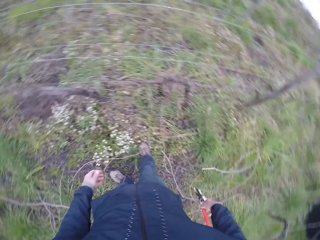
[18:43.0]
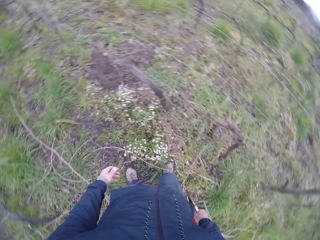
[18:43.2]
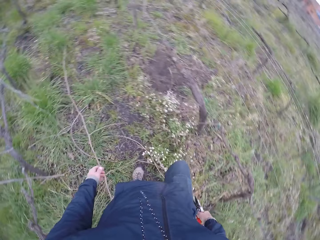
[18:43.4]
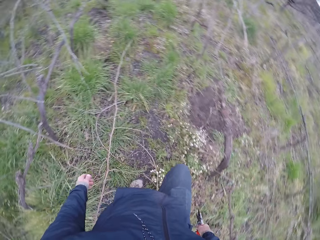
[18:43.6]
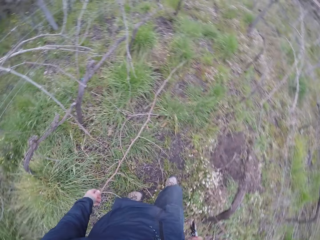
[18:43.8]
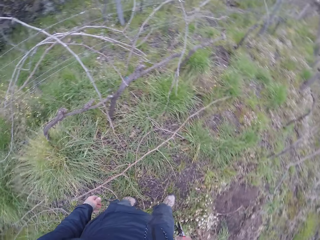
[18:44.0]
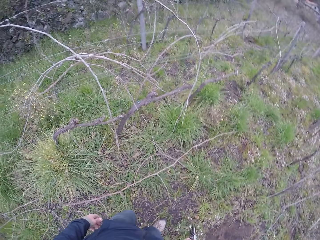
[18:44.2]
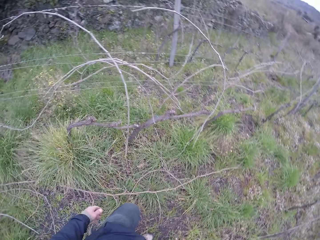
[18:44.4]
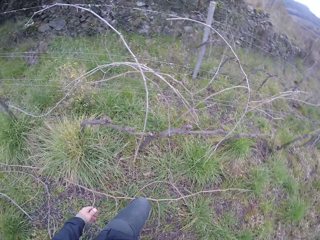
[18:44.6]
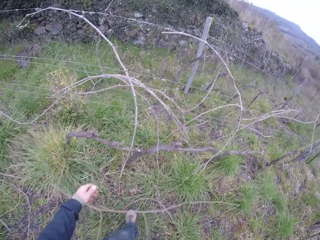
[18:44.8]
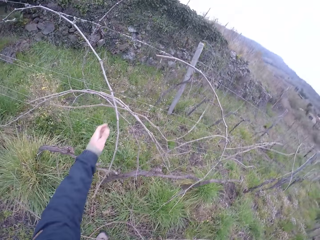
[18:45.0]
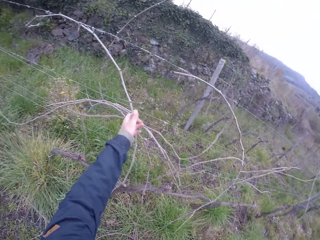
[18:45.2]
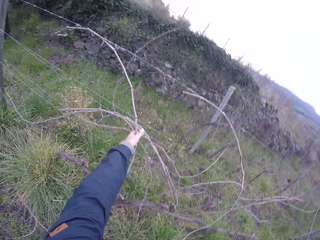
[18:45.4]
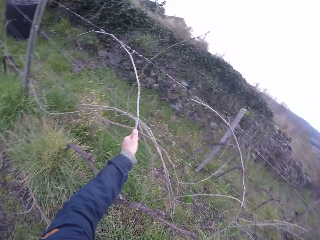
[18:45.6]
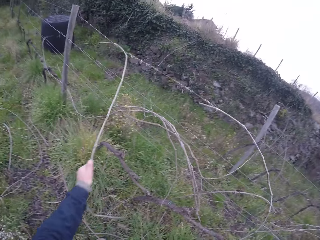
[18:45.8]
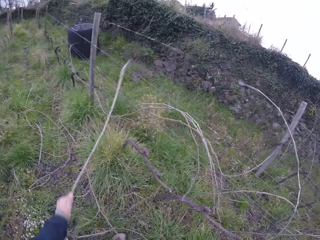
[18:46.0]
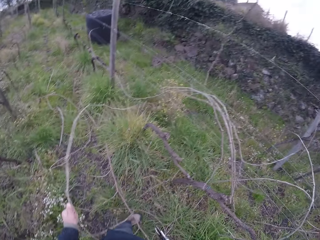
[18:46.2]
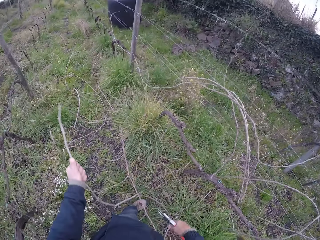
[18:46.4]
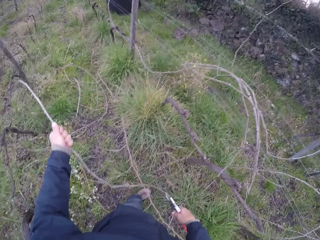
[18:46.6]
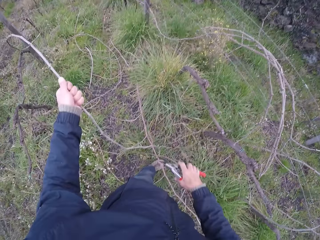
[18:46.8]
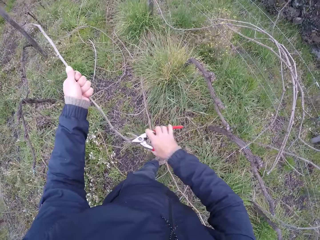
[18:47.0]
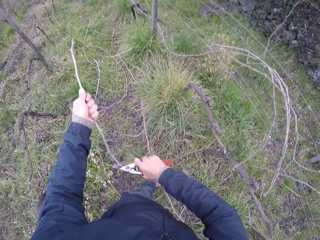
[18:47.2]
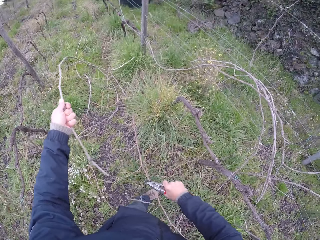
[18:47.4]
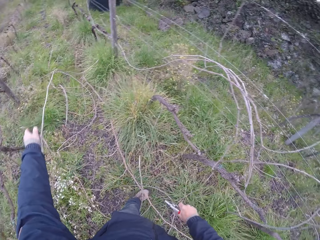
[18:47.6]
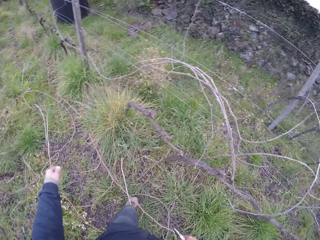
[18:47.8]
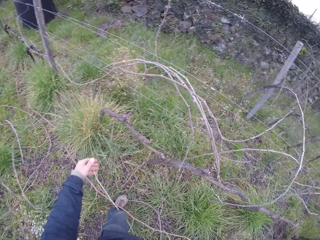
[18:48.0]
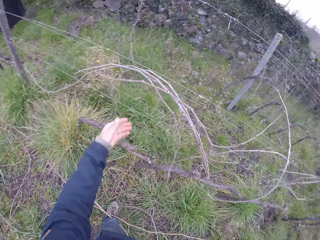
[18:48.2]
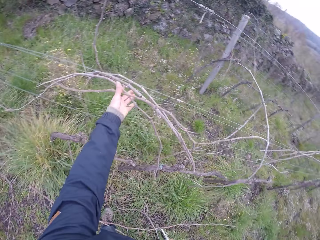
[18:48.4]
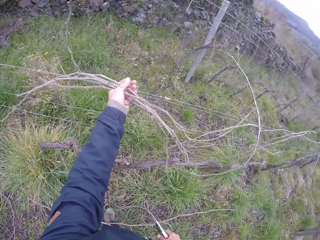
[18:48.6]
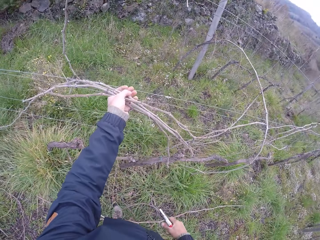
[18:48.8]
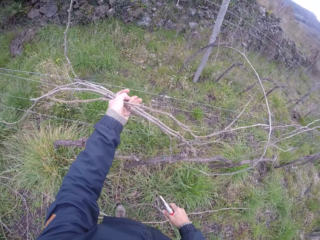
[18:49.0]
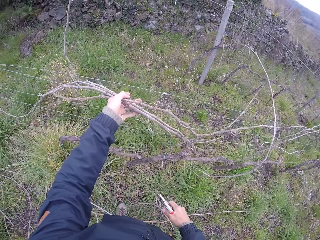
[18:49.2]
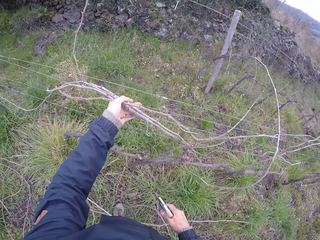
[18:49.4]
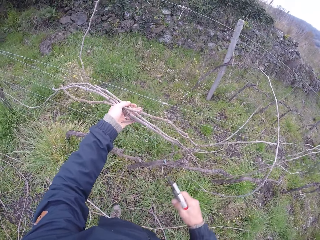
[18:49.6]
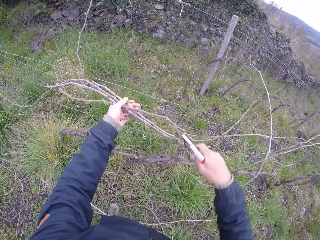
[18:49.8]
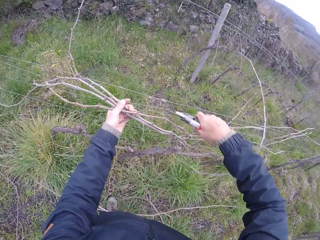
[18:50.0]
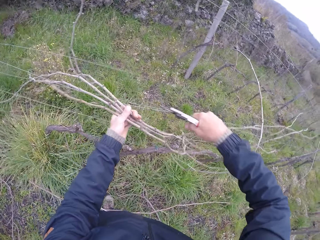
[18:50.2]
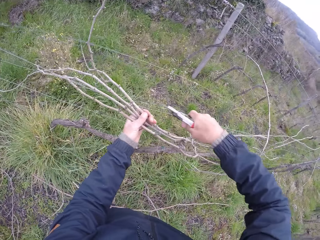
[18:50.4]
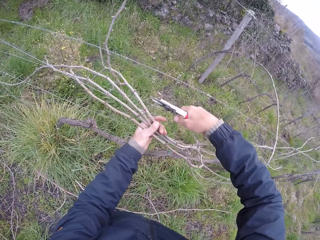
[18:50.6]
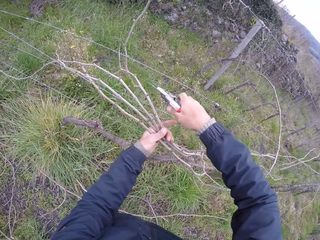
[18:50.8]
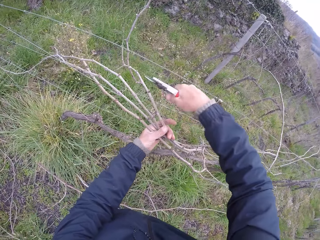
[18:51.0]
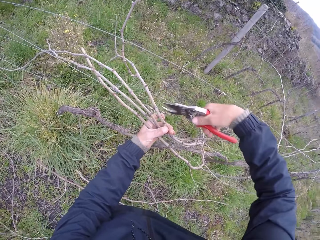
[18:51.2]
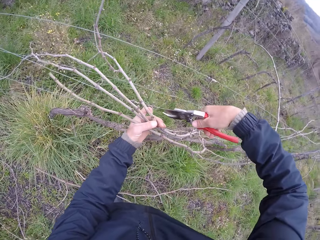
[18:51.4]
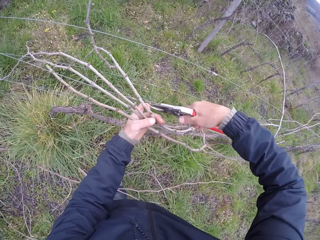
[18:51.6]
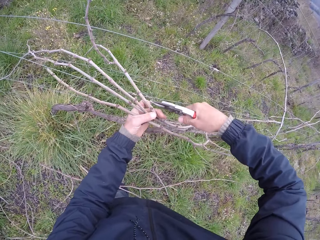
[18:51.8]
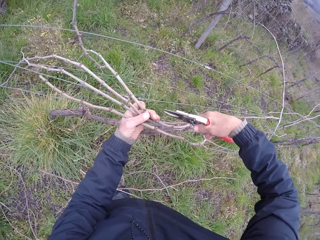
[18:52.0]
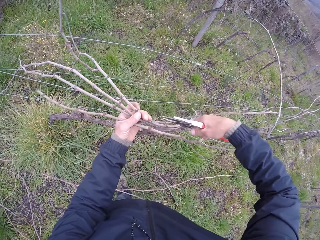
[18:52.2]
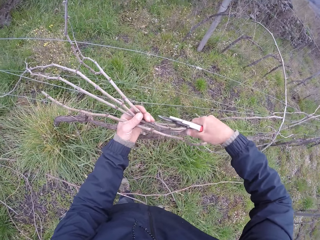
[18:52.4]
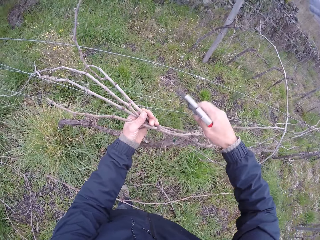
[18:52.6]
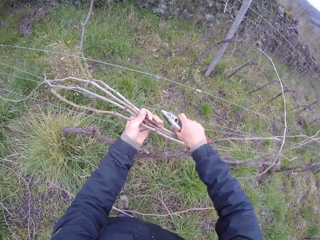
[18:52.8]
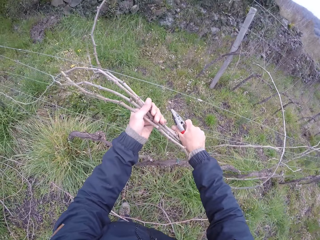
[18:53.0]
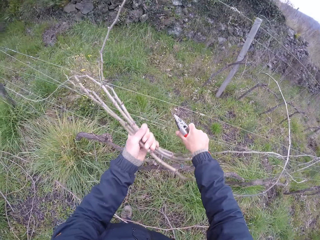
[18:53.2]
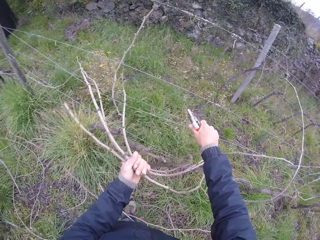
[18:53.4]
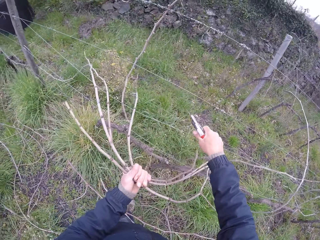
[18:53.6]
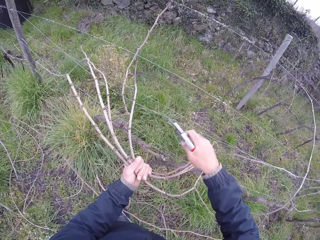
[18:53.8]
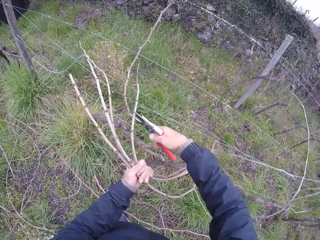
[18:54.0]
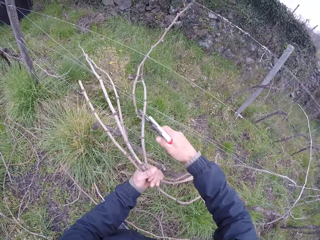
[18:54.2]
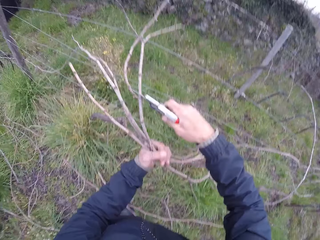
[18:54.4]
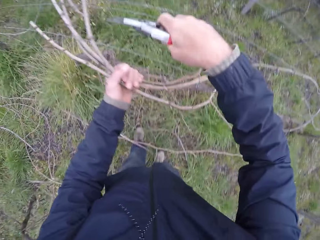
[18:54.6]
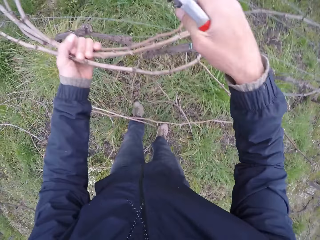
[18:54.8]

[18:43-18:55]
The camera wearer drops the twig on the ground and moves forward. He removes a twig from the wire fence with his left hand. He cuts the twig with the pliers in his right hand. He drops the twig on the ground with his left hand. He holds some twigs on the wire fence with his left hand. He cuts the twig with the pliers in his right hand. He pulls the twig from the wire fence with his left hand. He pulls the wire fence with his right hand.

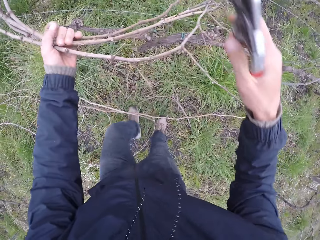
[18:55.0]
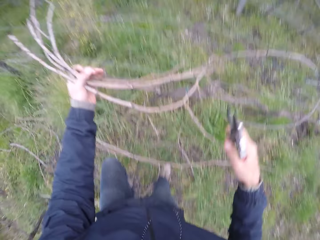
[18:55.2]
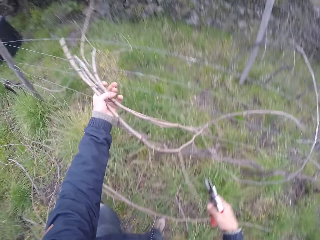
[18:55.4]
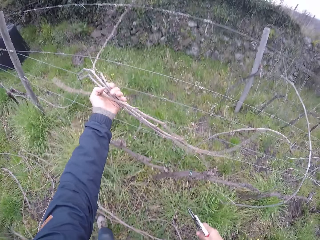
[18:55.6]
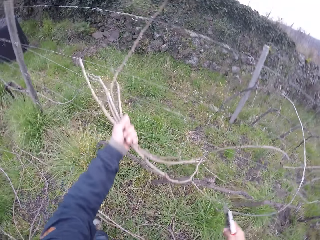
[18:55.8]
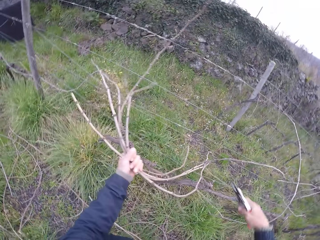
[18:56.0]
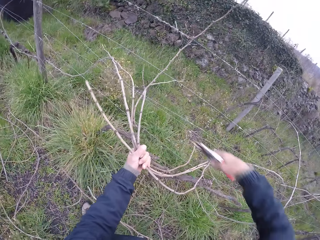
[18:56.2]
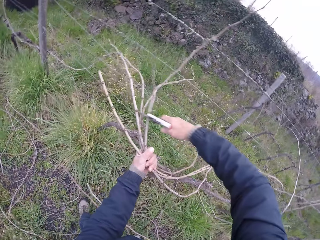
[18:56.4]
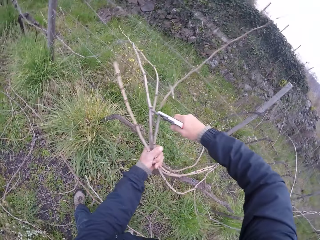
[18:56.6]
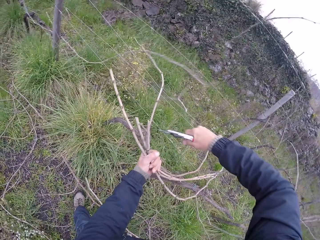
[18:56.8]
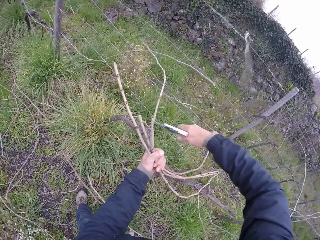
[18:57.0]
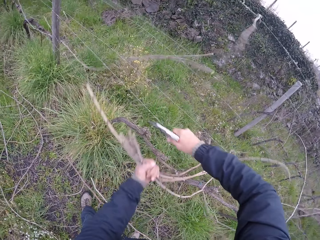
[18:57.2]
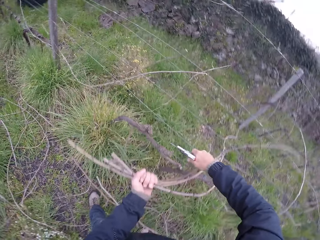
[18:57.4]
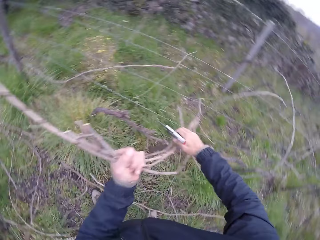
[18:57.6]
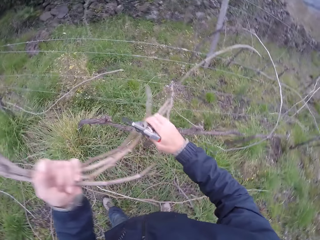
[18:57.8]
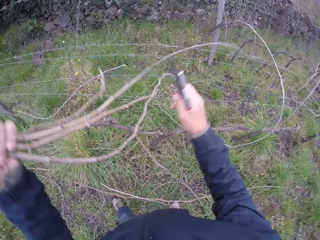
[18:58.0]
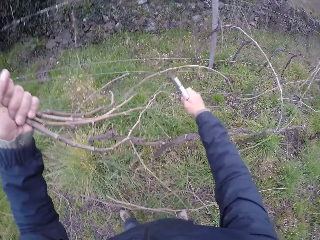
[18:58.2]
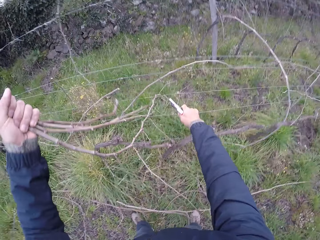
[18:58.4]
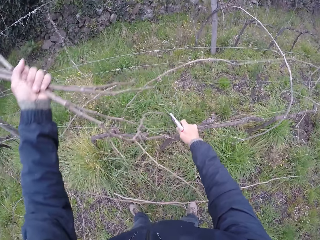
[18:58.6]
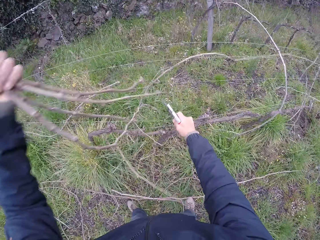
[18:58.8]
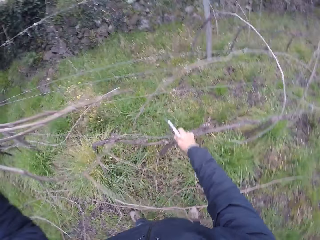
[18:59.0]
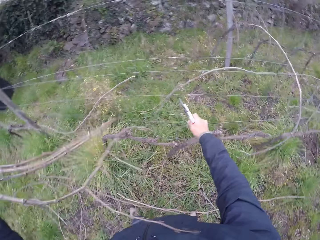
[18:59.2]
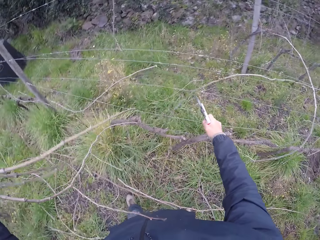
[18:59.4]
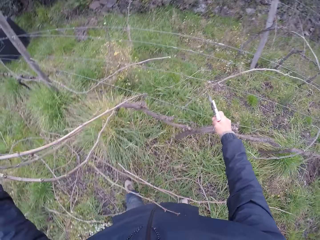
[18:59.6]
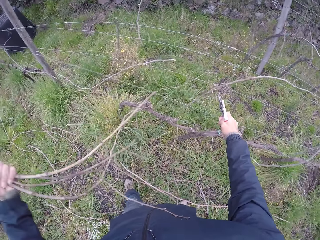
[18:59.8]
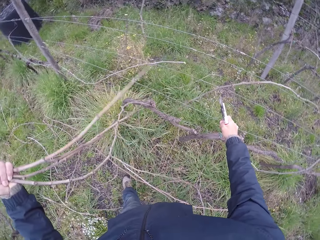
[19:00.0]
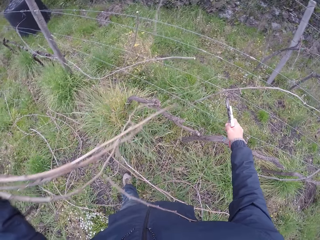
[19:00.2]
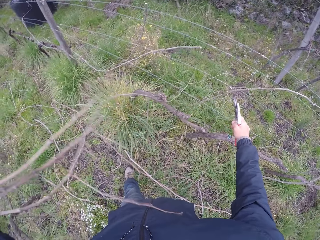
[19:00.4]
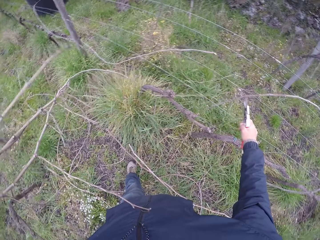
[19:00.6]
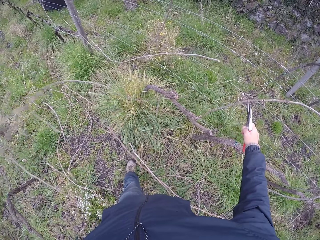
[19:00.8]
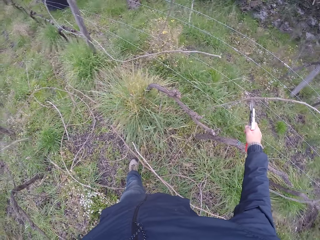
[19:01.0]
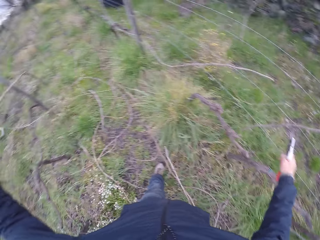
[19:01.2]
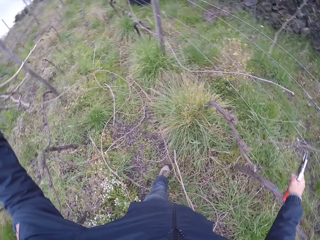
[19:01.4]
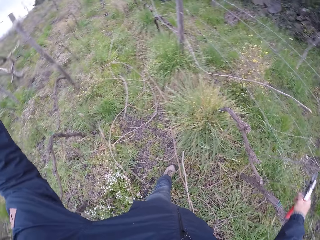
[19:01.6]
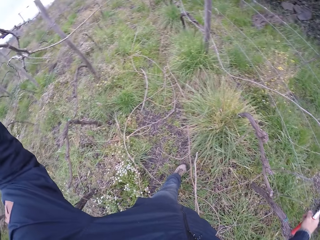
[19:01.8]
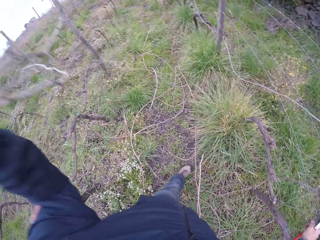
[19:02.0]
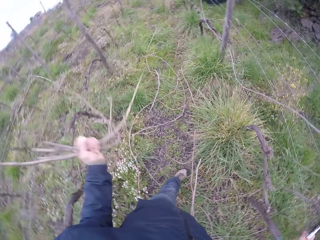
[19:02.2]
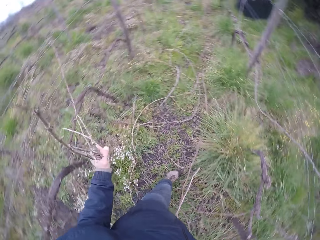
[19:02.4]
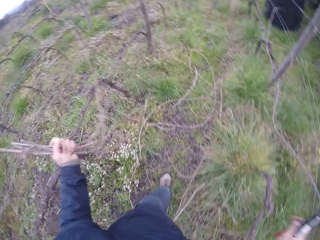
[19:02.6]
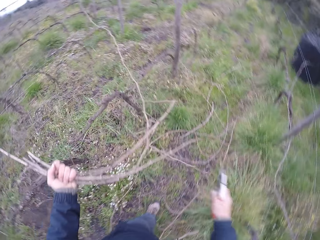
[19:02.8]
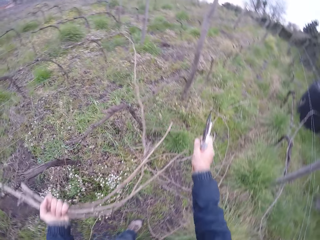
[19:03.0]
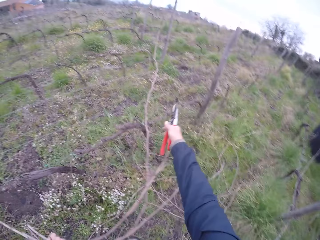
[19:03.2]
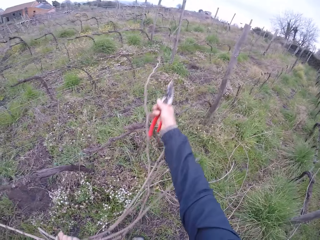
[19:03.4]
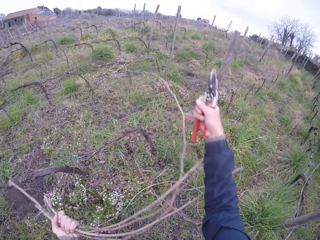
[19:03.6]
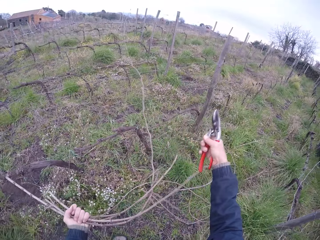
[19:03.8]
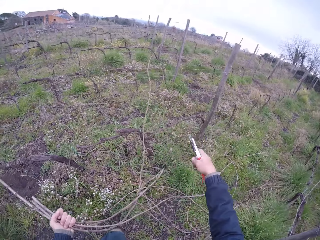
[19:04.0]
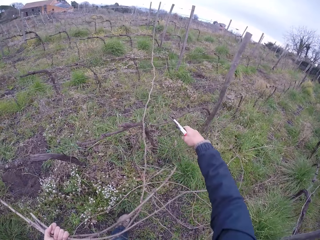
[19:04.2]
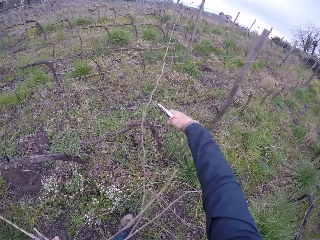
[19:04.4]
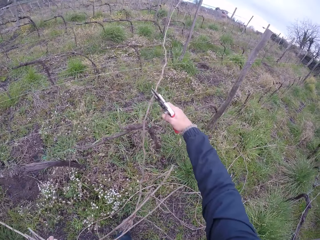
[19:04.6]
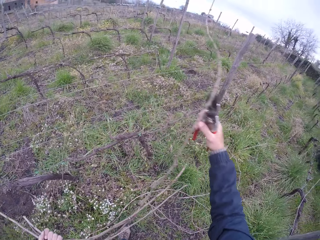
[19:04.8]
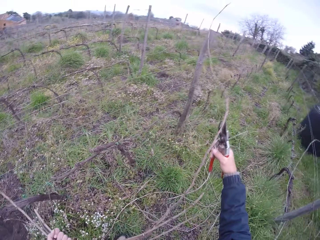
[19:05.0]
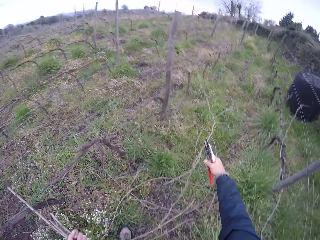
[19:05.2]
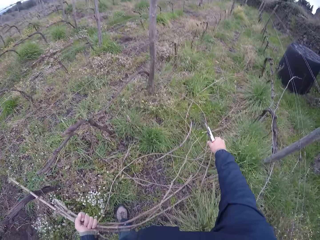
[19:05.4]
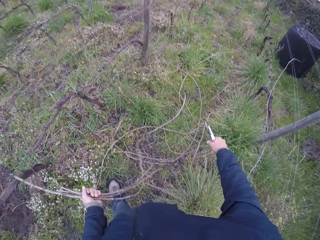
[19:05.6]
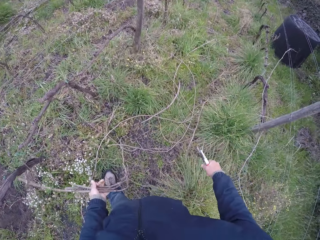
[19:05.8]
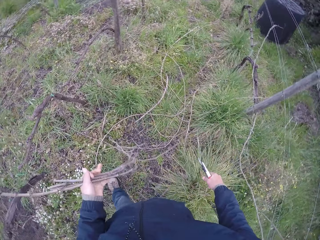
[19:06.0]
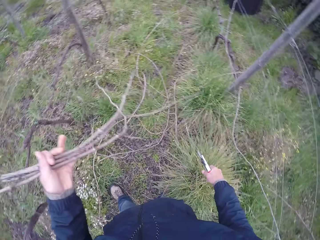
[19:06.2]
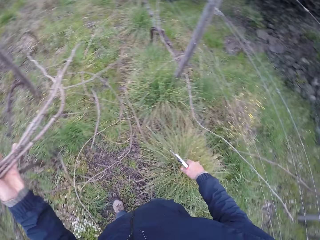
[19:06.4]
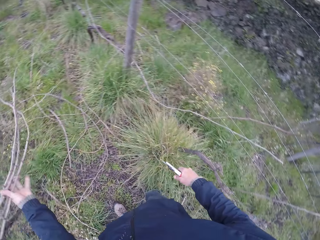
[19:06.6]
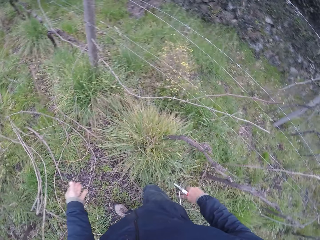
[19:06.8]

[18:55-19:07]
The camera wearer cuts the twig with the plier in his right hand. He pulls the twig from the wire fence with his left hand. He pulls the wire fence with his right hand. He removes the twigs from the wire fence with his left hand. He pulls a twig from the wire fence with his right hand. He removes the twig from the wire fence with the plier in his right hand. He holds a twig with pliers. He drops the twigs on the ground with his left hand.
